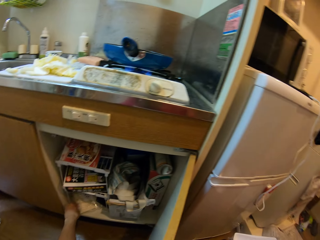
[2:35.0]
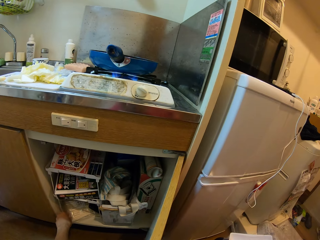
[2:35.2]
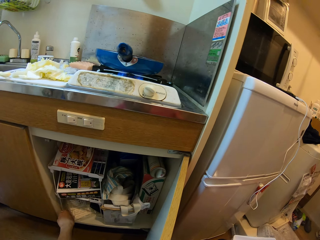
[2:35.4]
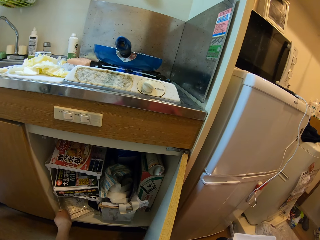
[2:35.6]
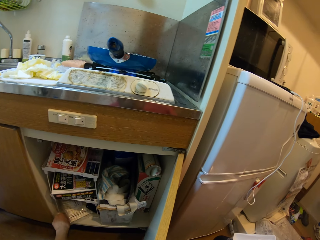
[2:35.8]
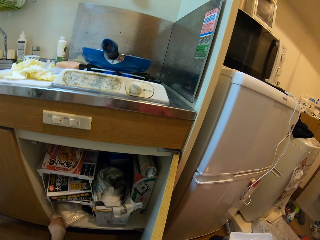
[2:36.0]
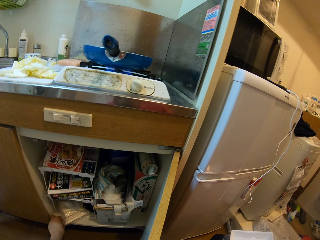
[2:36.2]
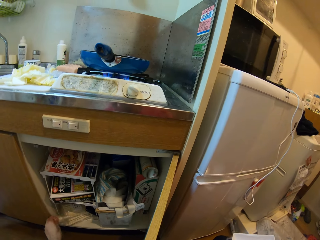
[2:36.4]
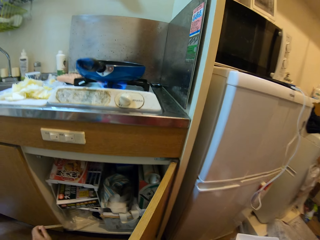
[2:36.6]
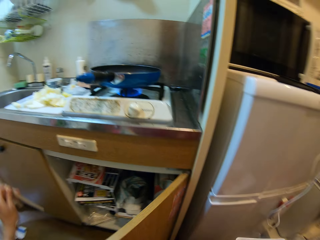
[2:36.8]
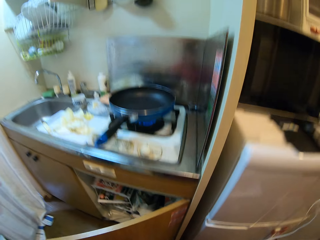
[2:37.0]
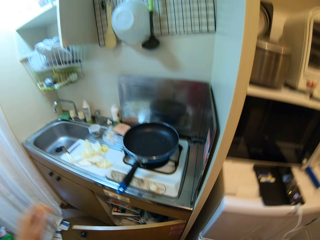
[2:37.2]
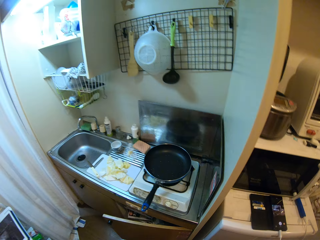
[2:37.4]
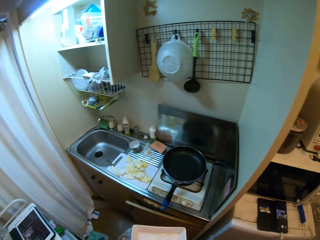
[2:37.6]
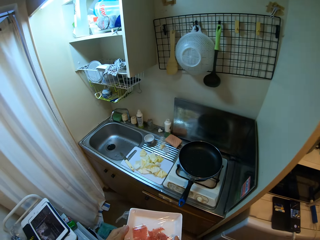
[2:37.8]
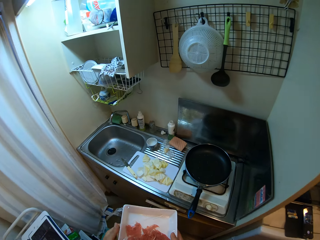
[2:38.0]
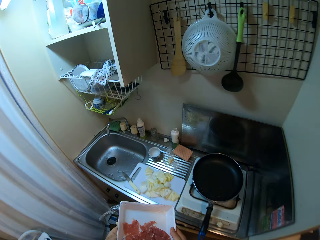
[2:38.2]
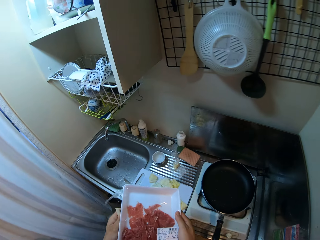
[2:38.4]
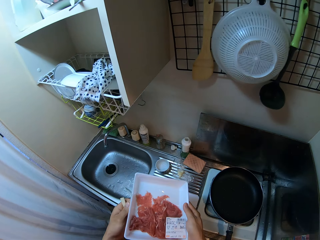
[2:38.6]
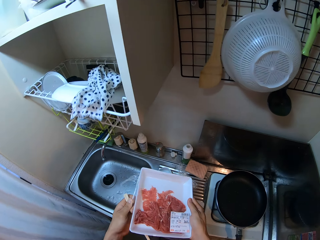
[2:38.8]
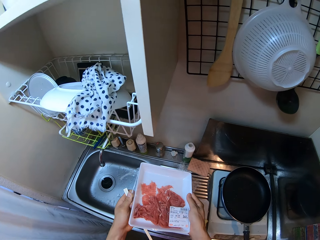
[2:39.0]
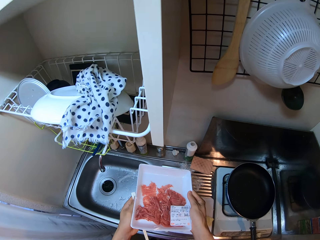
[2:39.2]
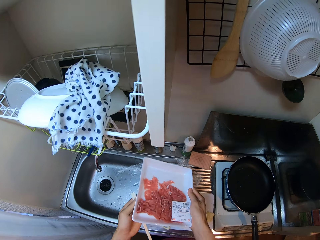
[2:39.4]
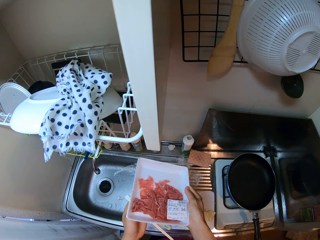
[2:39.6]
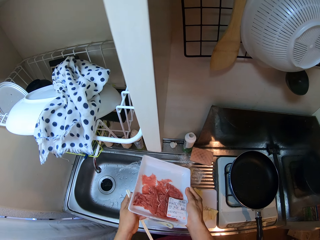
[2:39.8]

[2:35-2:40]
The camera wearer touches the cupboard door. He picks a pair of chopsticks in the cabinet with his left hand. He closes the cabinet with his left hand.

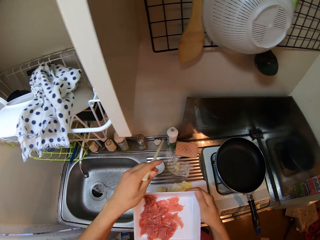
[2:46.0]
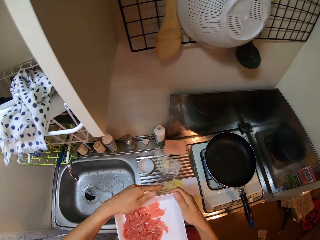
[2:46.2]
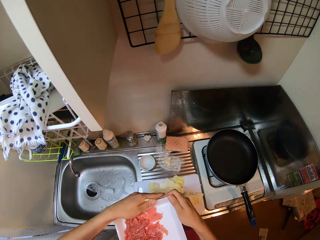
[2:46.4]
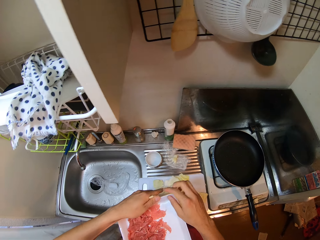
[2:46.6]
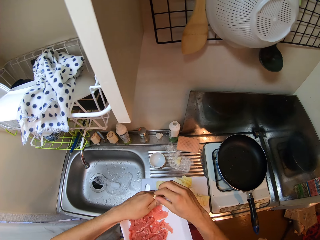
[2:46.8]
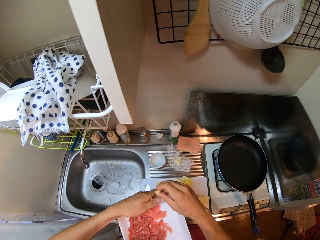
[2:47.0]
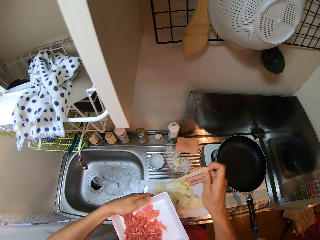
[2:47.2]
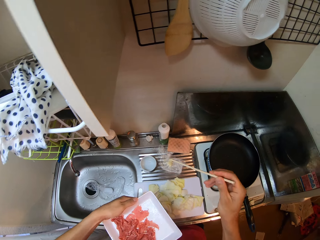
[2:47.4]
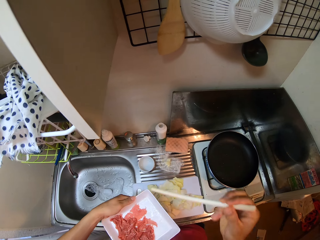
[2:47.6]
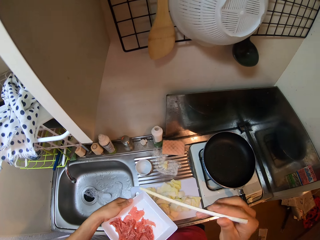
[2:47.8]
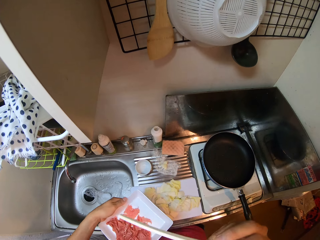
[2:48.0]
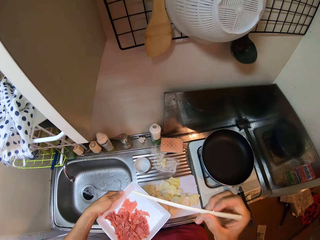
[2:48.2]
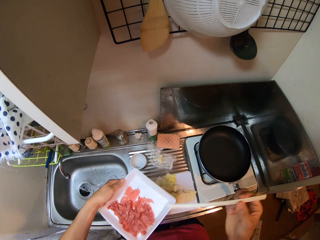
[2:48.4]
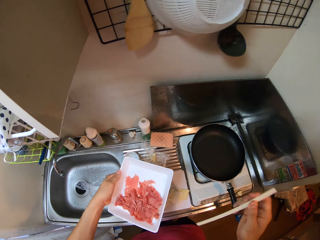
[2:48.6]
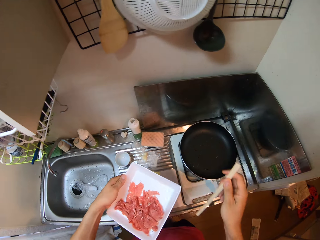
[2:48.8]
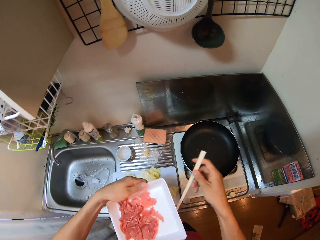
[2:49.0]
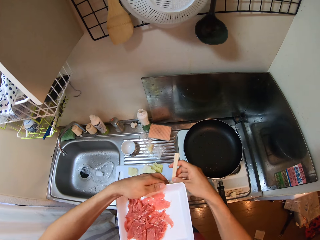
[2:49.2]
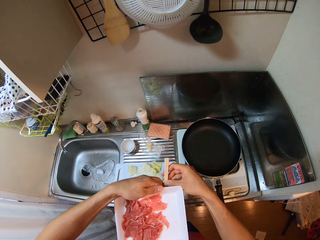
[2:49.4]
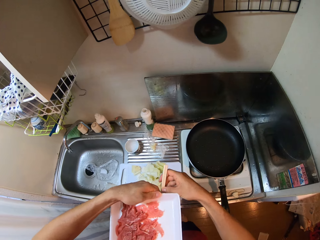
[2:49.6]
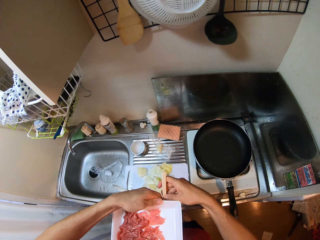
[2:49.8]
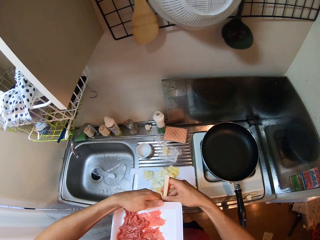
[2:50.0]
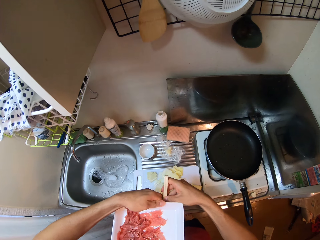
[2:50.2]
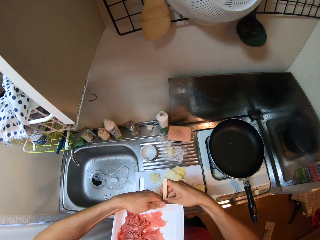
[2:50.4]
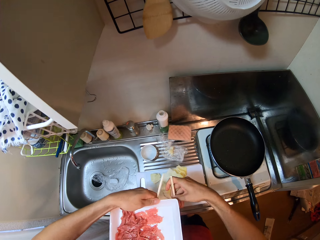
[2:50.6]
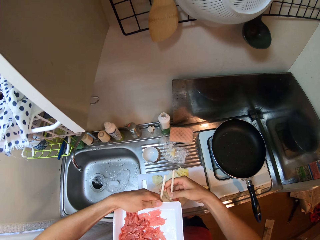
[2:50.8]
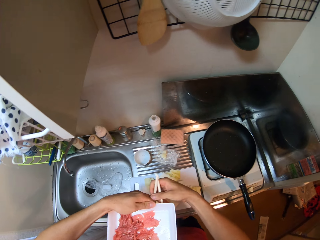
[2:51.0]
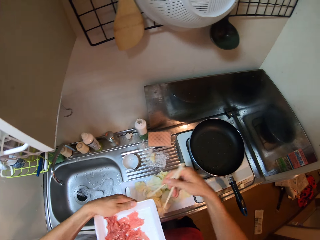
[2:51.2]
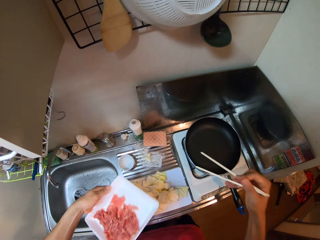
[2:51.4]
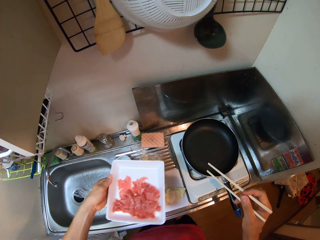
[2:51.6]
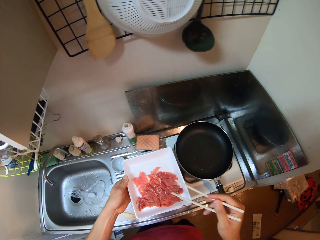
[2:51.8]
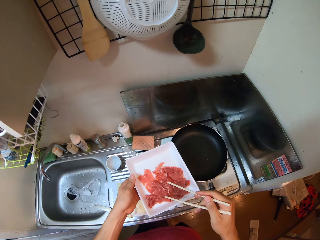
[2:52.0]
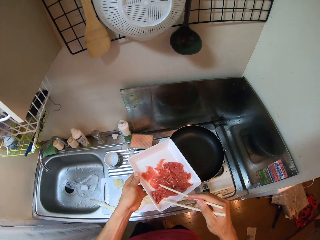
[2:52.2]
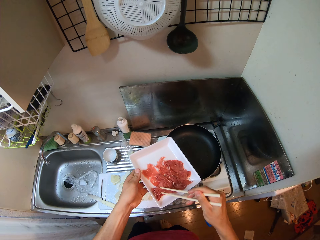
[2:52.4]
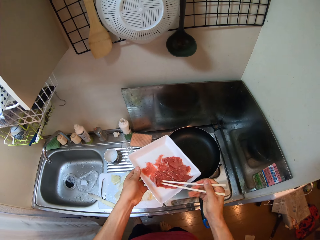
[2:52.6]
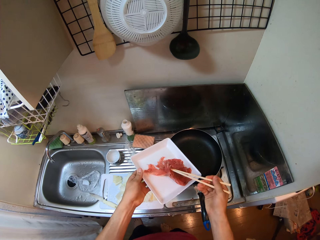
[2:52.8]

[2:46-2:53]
The camera wearer passes the minced meat from his right hand to his left hand. He collects the chopstick in his left hand from his right hand. He turns the cooking stick in his hand. He splits the chopstick with both hands. He picks minced meat from the pack in his left hand with the chopstick in his right hand.

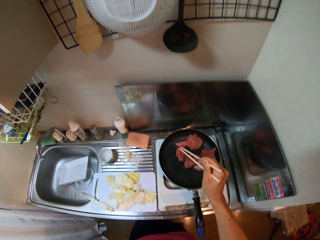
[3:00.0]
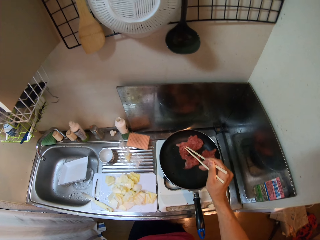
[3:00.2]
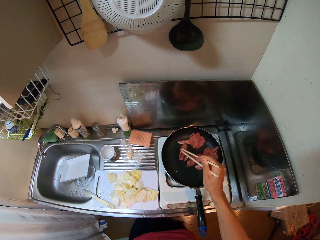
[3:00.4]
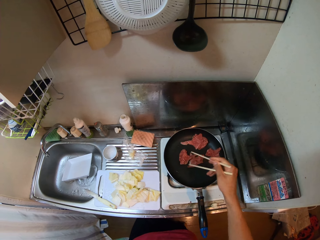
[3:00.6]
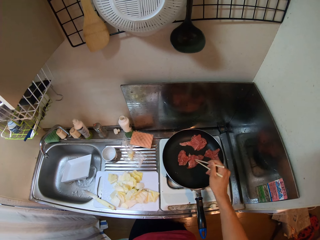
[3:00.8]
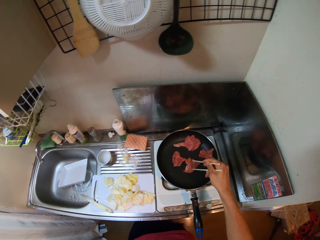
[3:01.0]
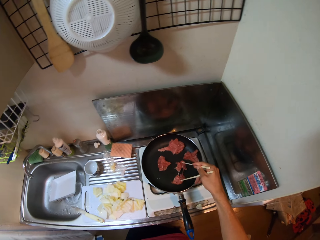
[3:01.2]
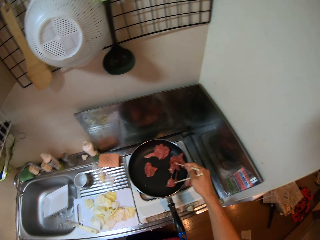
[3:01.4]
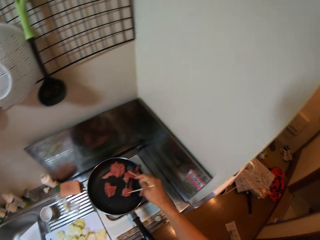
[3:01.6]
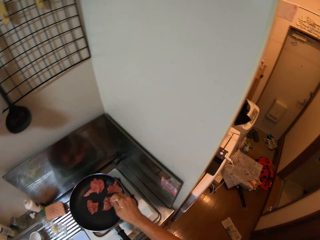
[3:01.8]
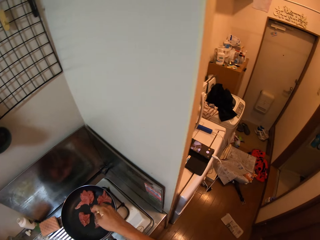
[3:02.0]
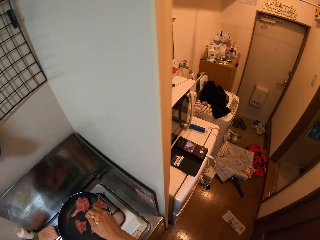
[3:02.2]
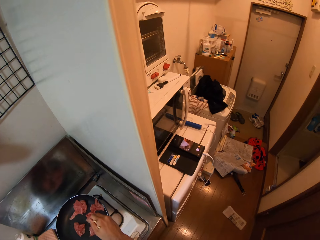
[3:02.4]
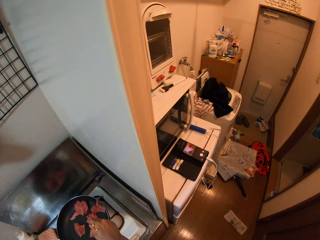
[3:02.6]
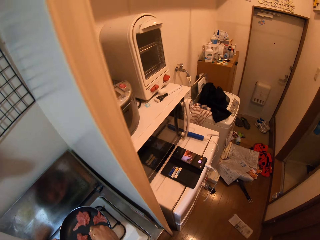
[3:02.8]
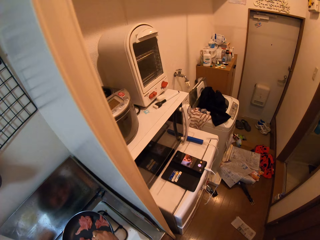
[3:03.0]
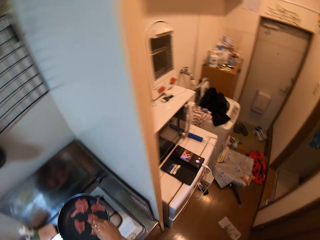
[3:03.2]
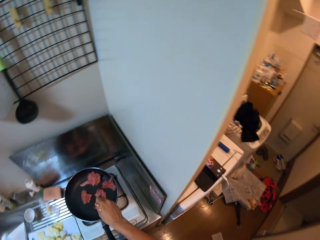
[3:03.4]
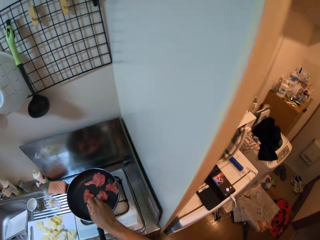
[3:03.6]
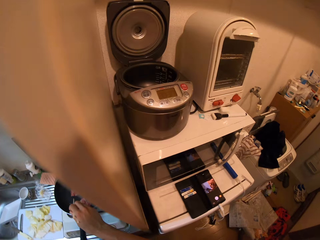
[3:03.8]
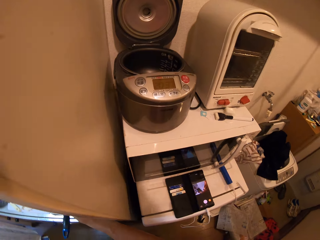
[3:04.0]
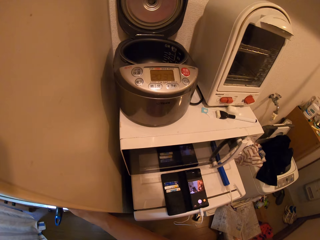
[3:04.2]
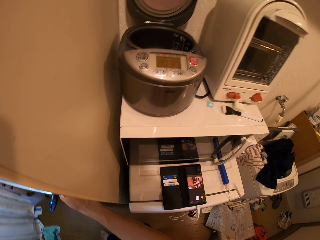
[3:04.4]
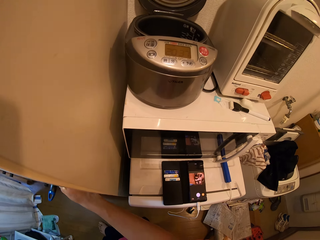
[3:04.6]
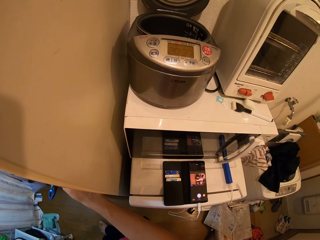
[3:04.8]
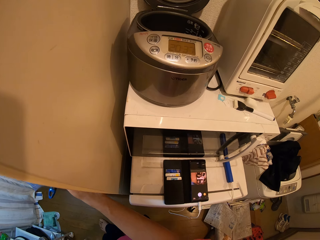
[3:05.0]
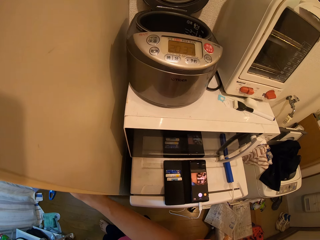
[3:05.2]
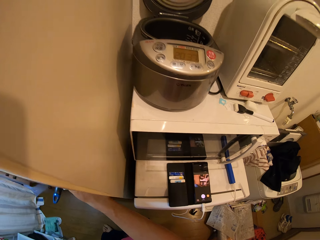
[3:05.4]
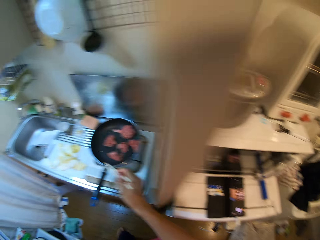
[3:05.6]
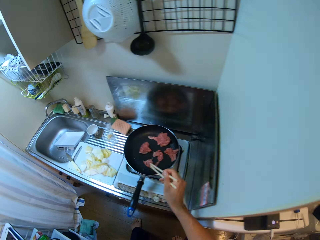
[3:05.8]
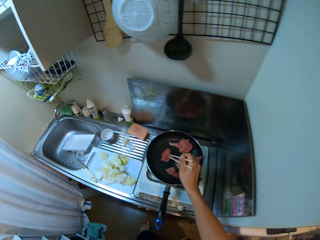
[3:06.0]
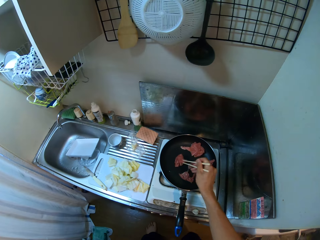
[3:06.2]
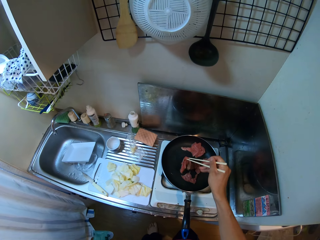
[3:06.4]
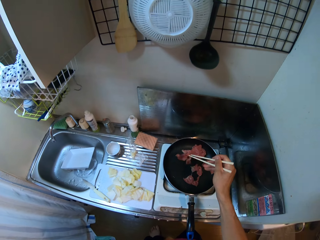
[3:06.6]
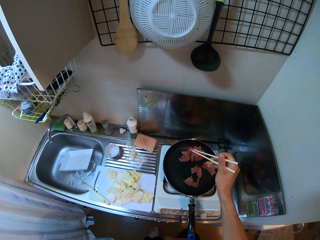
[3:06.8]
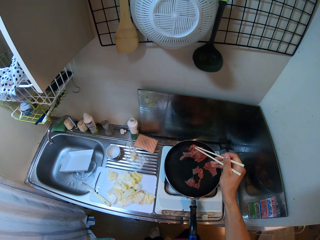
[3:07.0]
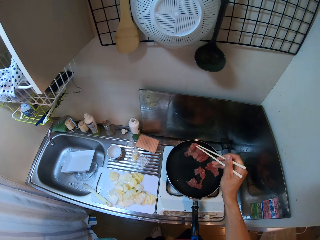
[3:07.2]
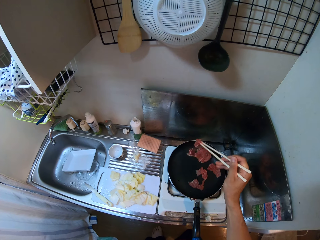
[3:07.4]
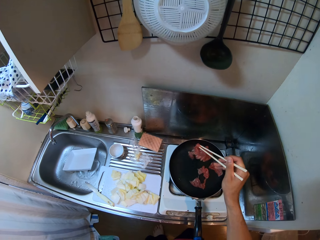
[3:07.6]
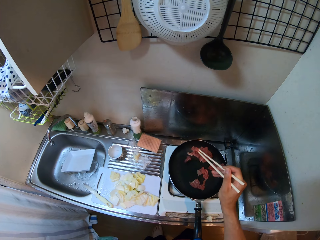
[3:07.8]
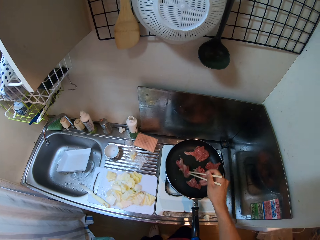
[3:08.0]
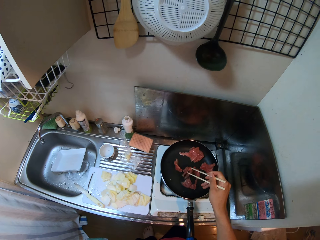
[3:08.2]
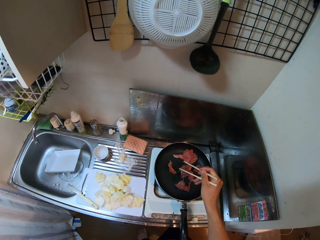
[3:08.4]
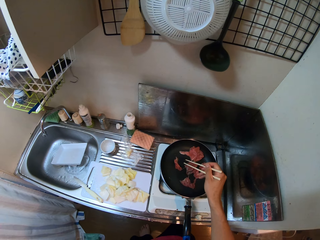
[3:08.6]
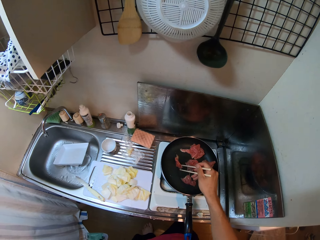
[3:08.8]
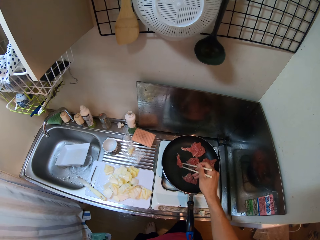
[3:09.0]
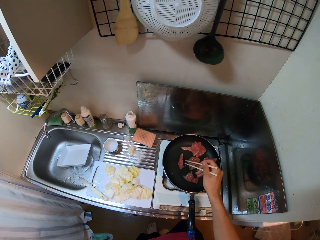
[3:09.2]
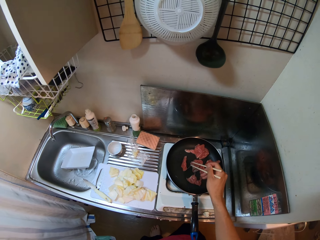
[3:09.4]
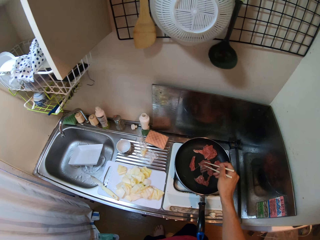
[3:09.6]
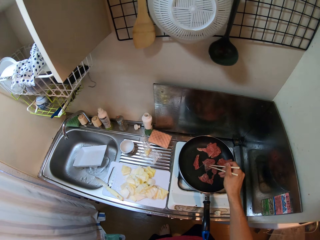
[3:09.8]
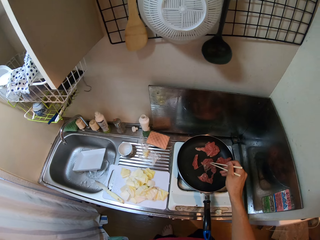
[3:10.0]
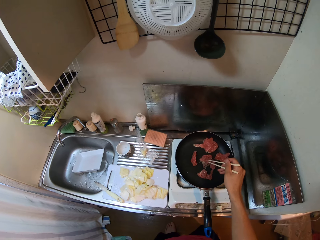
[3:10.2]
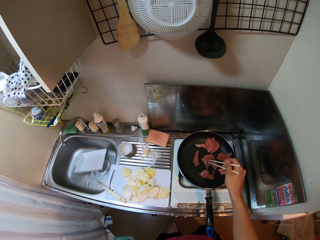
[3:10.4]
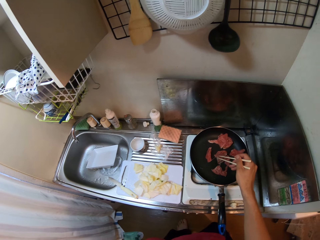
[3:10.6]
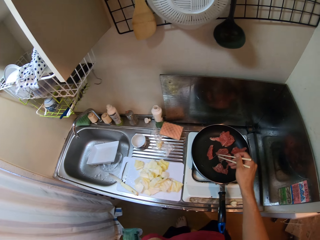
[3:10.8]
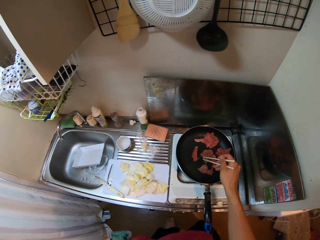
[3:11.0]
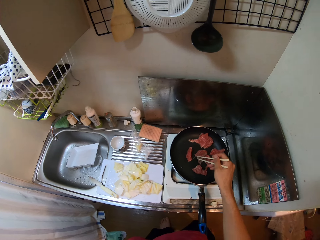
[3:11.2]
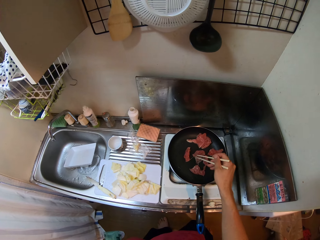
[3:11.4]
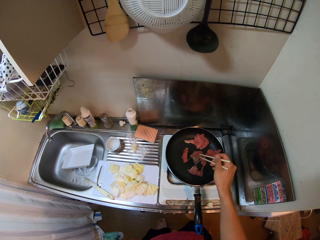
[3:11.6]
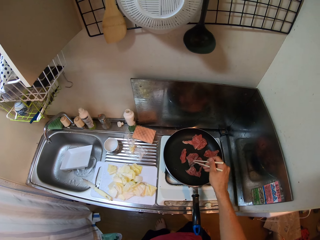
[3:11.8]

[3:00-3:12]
The camera wearer separates the meat pieces. He checks the phone on the refrigerator. He stirs the minced meat in the frying pan with the chopstick in his right hand. He lifts his hand.
